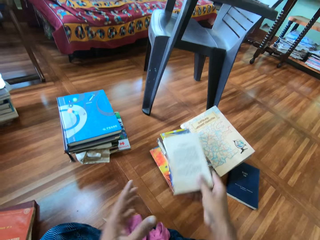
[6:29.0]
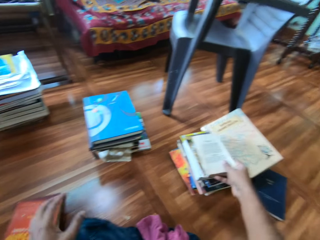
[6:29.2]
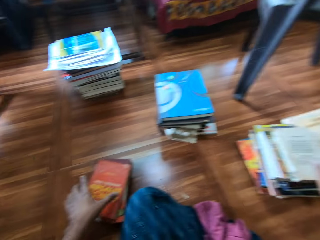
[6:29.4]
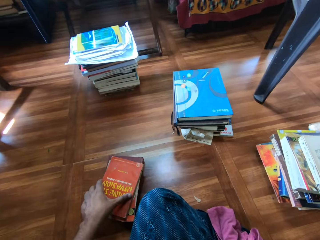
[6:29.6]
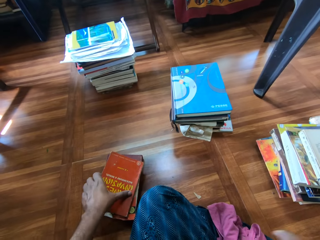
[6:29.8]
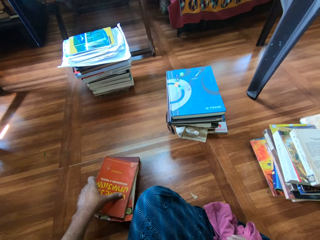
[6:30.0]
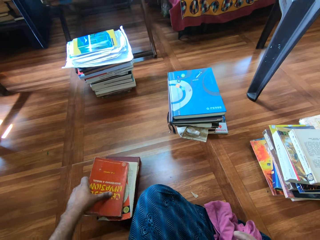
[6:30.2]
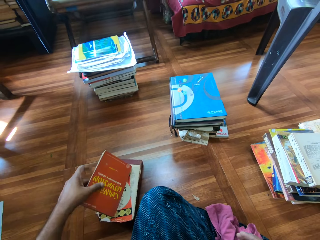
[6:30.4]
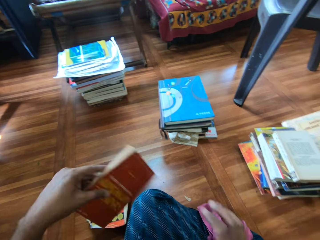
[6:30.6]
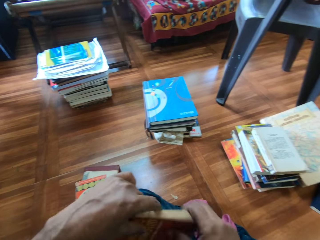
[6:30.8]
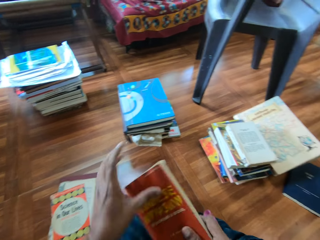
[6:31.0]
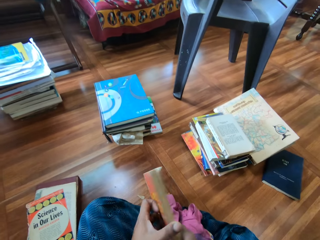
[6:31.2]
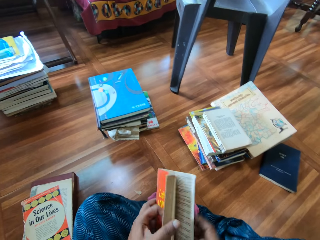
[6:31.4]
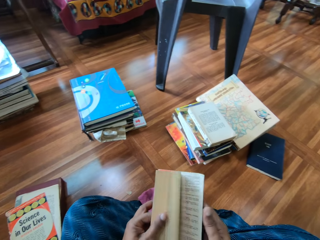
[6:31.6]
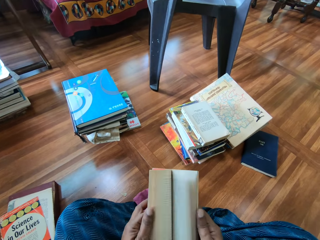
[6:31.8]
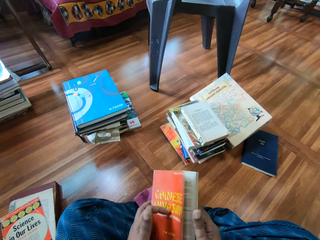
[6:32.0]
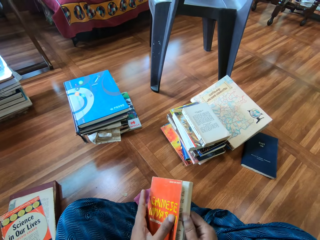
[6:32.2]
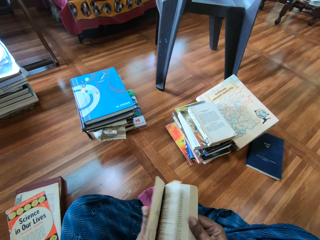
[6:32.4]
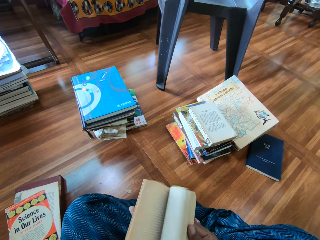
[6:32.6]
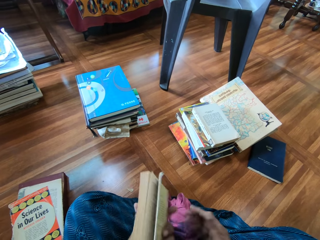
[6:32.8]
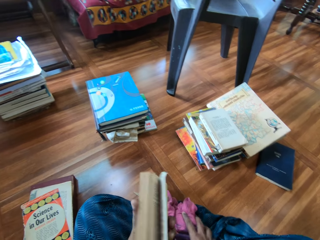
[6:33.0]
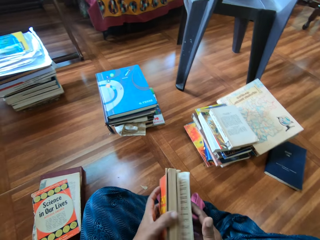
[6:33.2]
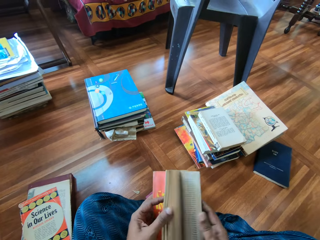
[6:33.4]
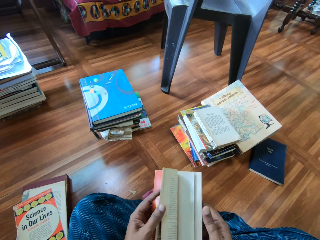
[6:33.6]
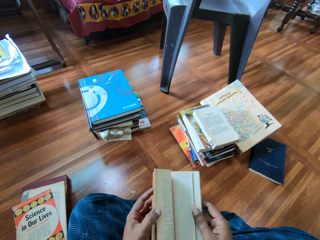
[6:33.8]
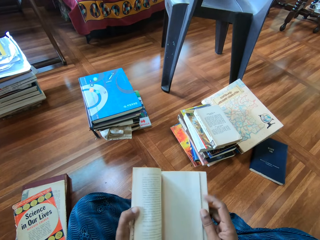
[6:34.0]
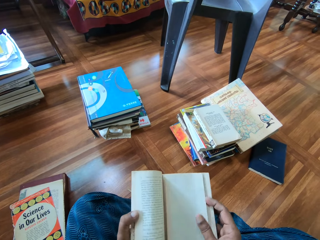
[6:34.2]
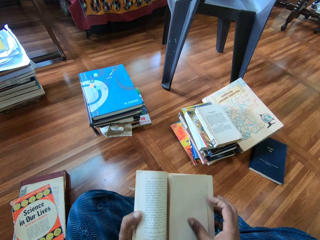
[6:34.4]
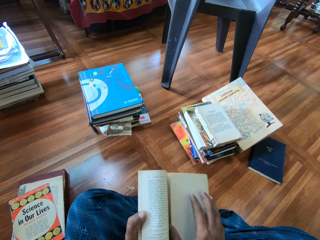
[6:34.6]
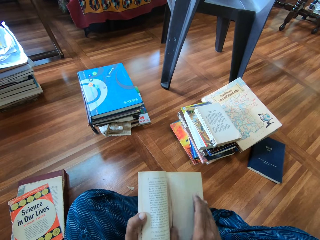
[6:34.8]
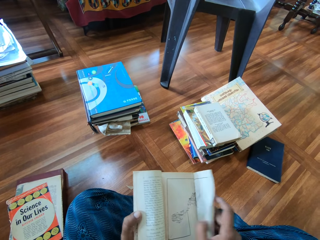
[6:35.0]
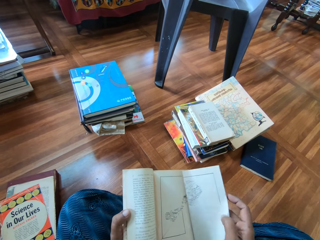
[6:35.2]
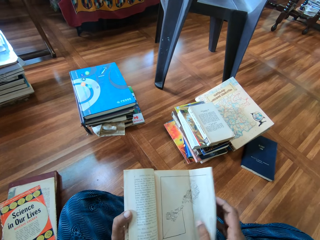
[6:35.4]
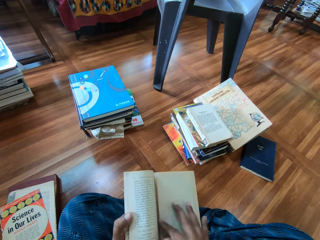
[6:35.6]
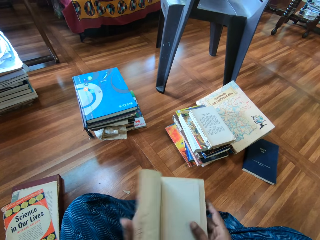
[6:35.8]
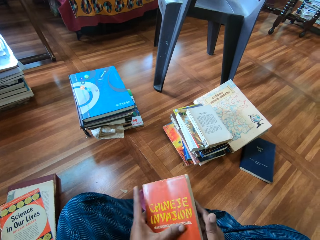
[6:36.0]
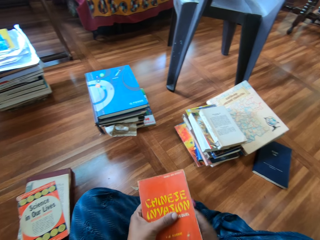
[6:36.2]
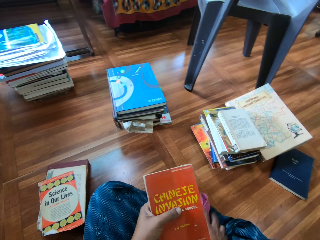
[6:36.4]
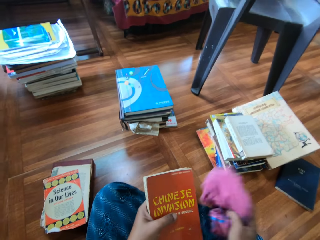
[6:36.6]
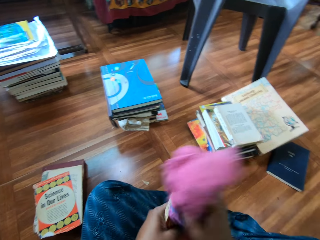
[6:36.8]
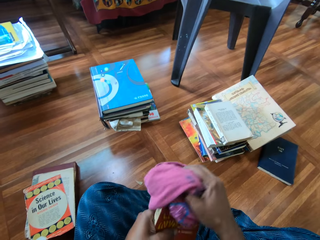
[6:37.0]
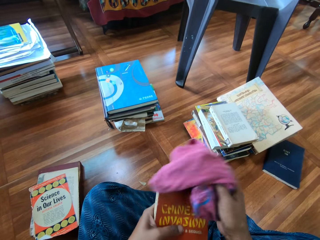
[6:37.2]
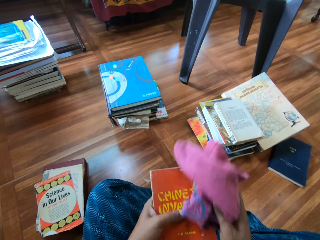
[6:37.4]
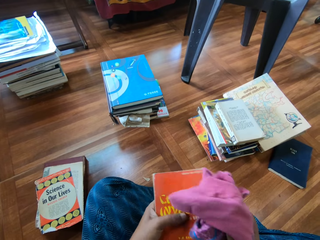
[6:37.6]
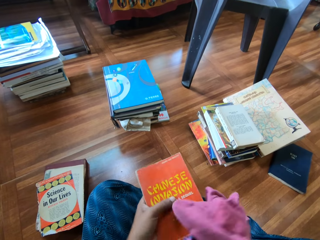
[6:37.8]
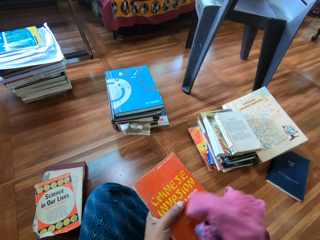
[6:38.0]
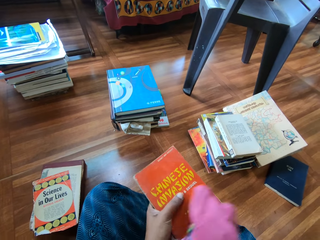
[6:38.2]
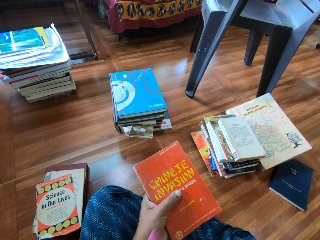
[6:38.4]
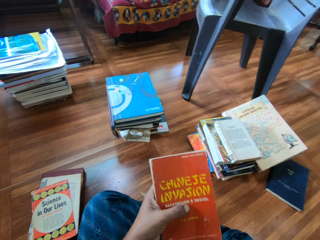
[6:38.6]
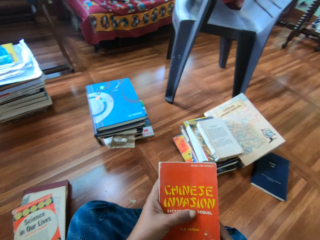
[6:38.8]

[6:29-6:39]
The camera wearer drops the book on the pile of books with his right hand. He picks a book from the pile of books with his left hand. He holds the book with both hands. He turns the book. He flips the pages of the book with both hands. He opens the book. He picks the piece of cloth from the floor with his right hand. He cleans the book with the cloth in his right hand. He drops the piece of cloth on the floor with his right hand.

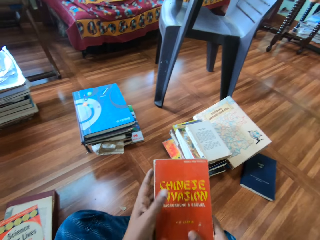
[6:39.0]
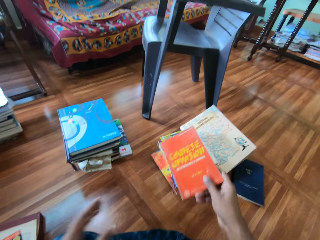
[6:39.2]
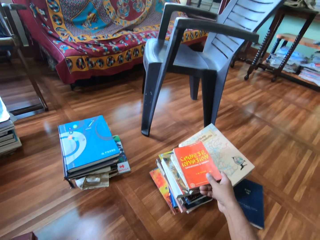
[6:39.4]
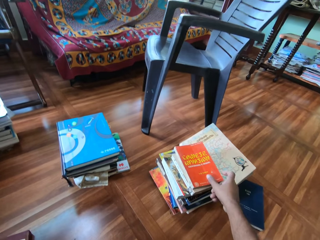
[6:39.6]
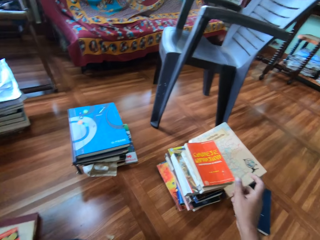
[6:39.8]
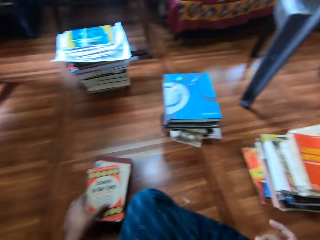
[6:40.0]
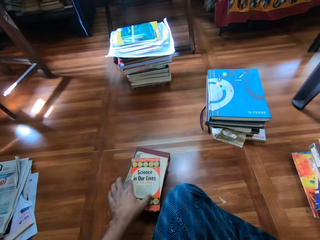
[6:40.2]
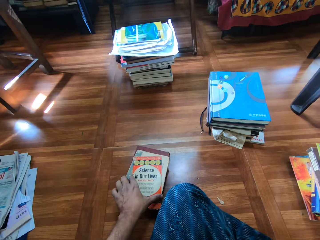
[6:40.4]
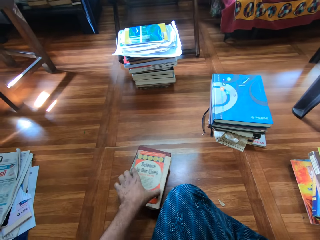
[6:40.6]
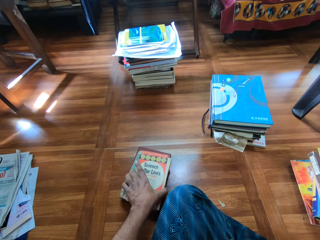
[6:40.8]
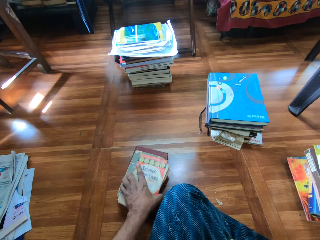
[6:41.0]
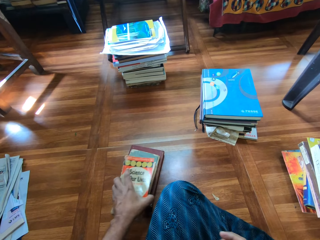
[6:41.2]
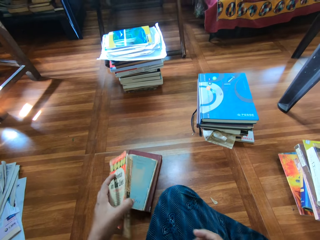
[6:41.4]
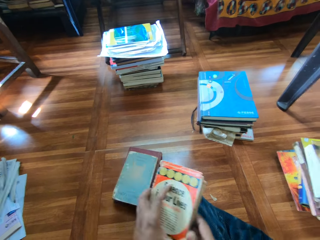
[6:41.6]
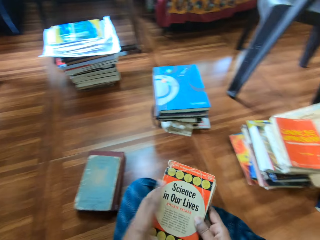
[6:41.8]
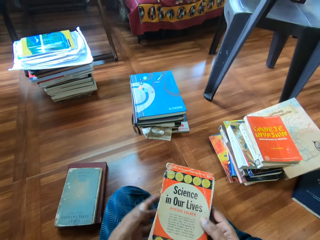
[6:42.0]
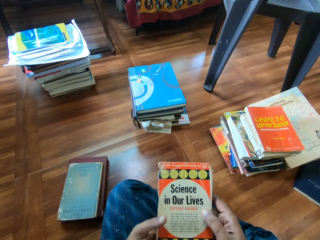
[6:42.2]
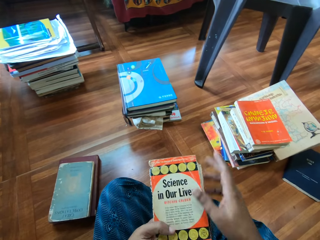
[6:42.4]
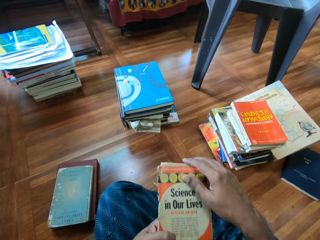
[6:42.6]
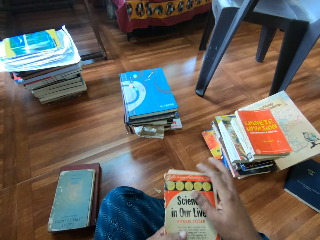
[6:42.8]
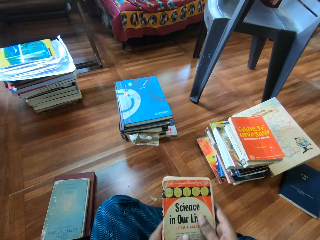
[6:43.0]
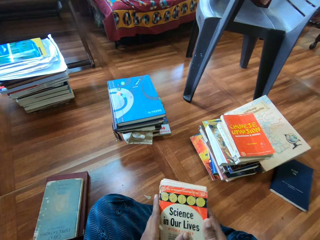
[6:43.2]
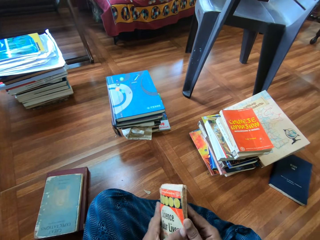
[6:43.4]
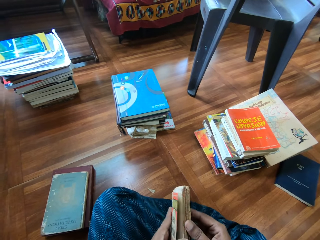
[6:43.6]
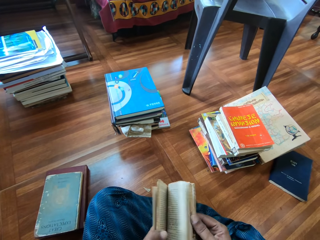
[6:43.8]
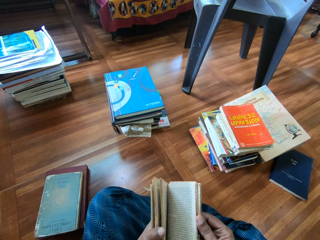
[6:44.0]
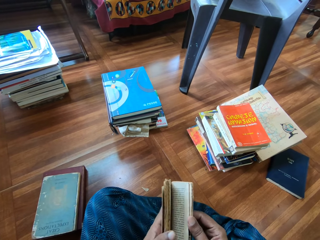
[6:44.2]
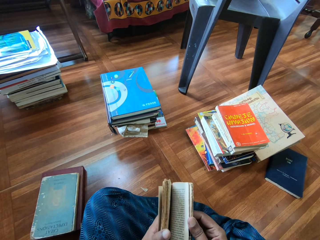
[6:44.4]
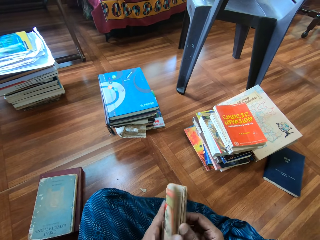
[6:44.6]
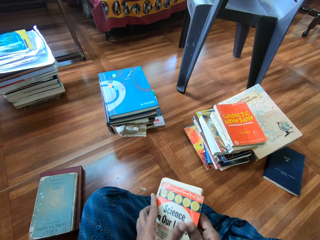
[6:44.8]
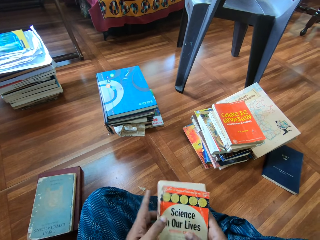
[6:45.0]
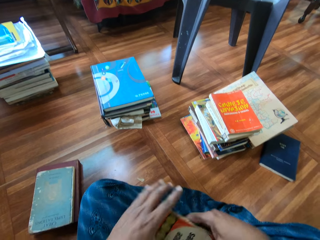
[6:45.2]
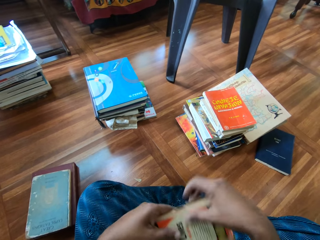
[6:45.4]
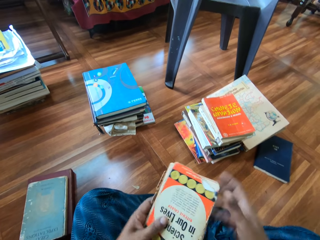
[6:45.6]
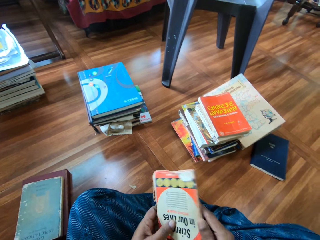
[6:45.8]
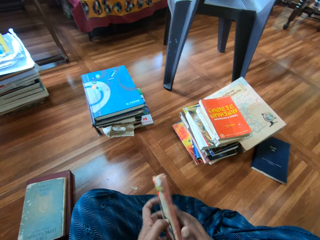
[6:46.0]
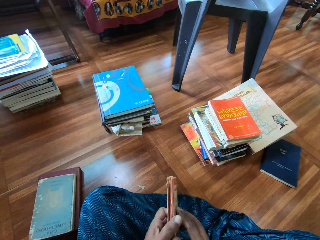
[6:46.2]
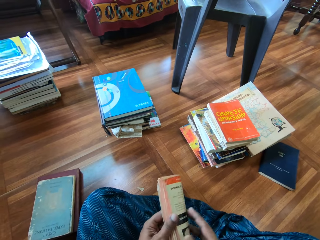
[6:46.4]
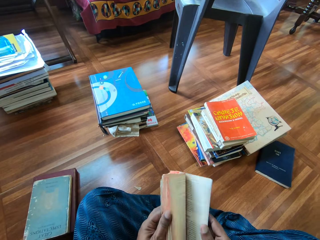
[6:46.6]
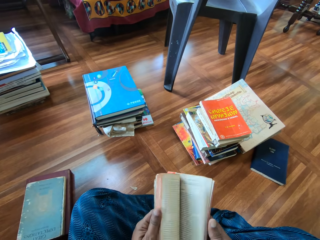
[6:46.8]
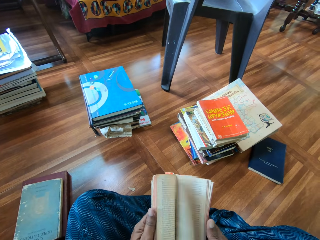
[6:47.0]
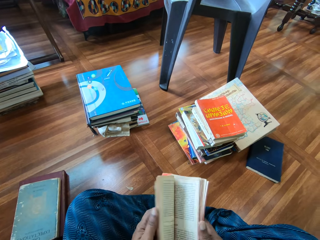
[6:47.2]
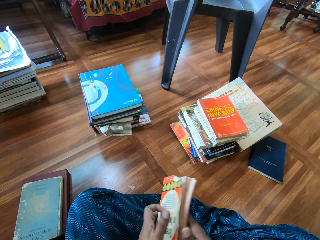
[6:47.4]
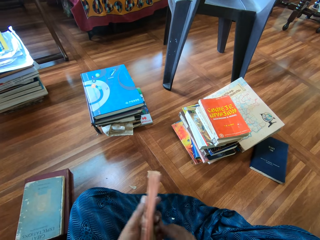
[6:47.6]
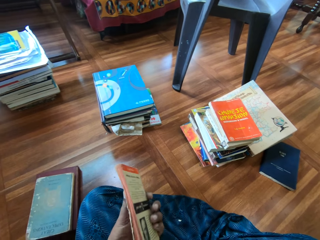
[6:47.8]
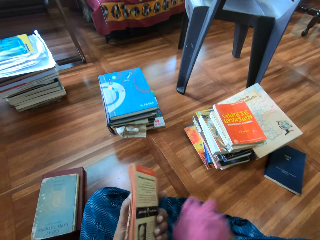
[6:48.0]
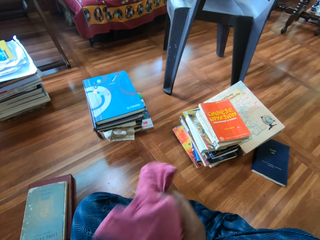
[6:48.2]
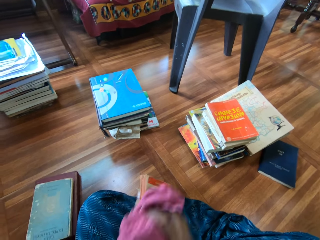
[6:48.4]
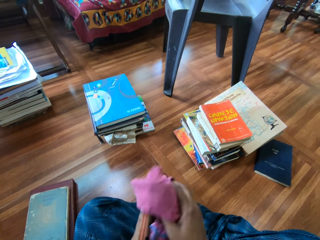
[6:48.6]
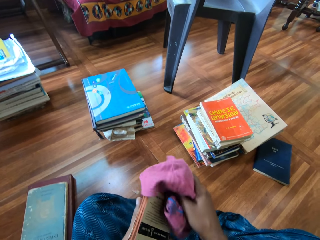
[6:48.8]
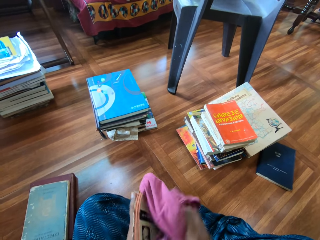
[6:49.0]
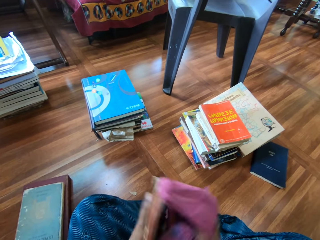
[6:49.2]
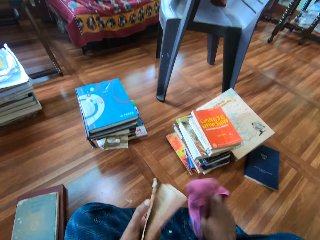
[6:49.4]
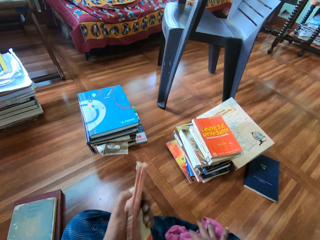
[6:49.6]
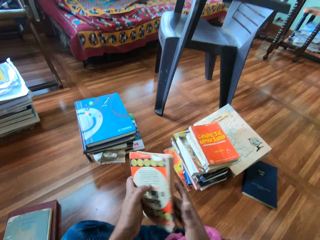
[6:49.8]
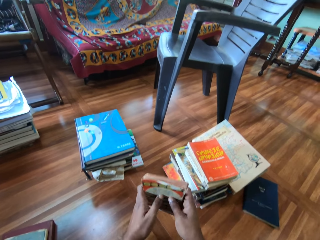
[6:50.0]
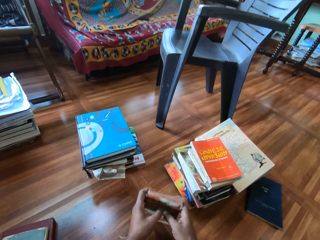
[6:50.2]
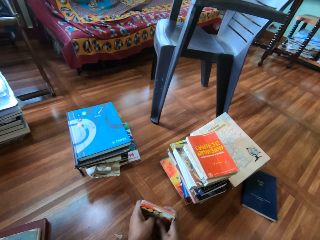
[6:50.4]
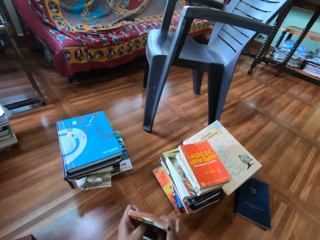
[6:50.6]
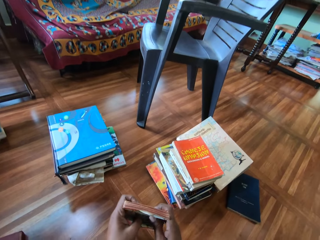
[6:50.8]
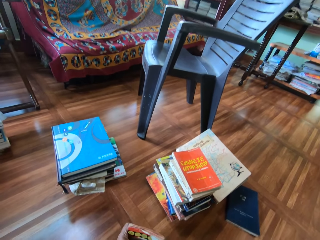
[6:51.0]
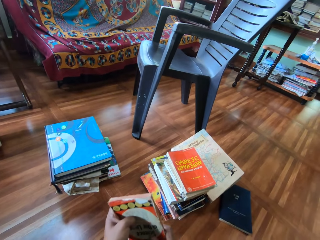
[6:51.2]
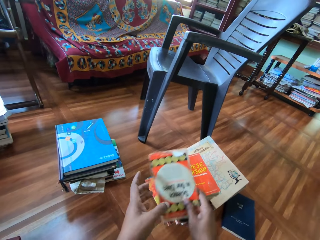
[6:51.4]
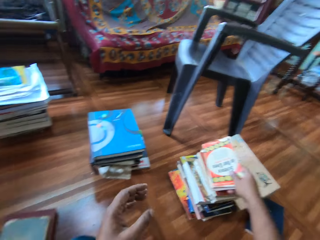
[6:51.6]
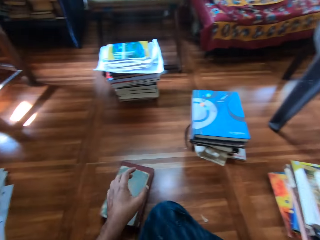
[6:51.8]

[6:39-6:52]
The camera wearer passes the book from his left hand to his right hand. He drops the book on the pile of books with his right hand. He picks a book from the pile of books with his left hand. He holds the book with both hands. He adjusts the book. He flips the pages of the book with his right hand. He opens the book. He passes the book from his right hand to his left hand. He turns the book. He holds the book with both hands. He flips the pages of the book with his left hand. He opens the book. He picks the piece of cloth from the floor with his right hand. He cleans the book with the cloth in his right hand. He drops the piece of cloth on the floor with his right hand. He holds the book with both hands. He hits the book on the floor with both hands. He adjusts the book on the table.
